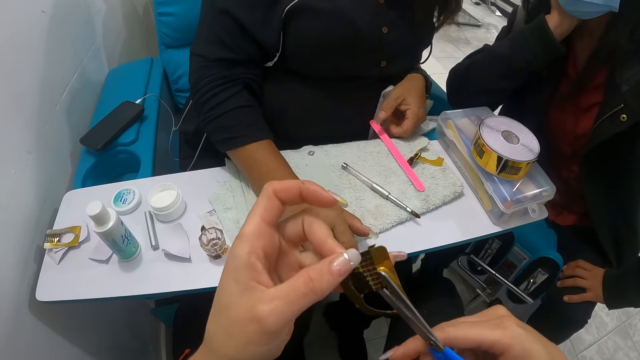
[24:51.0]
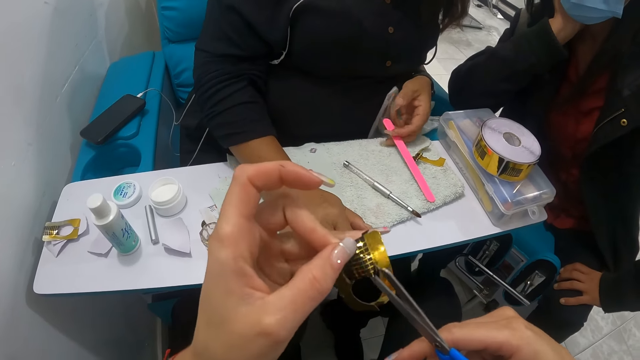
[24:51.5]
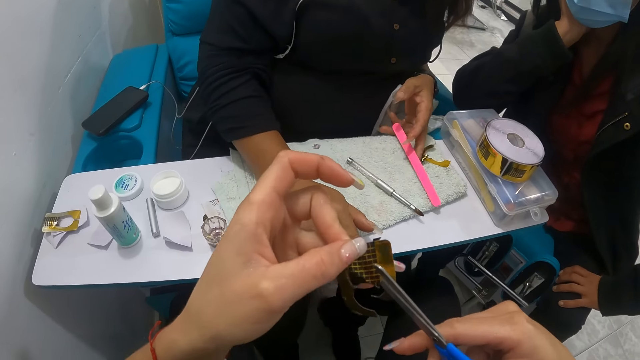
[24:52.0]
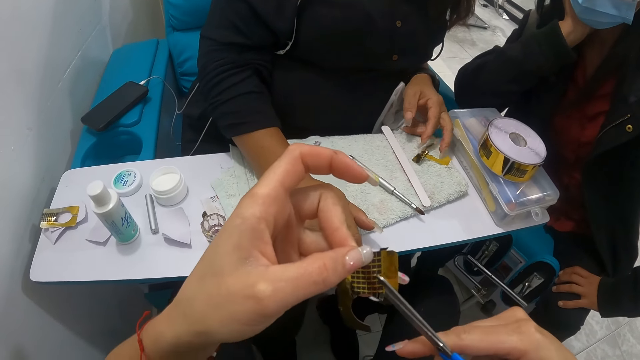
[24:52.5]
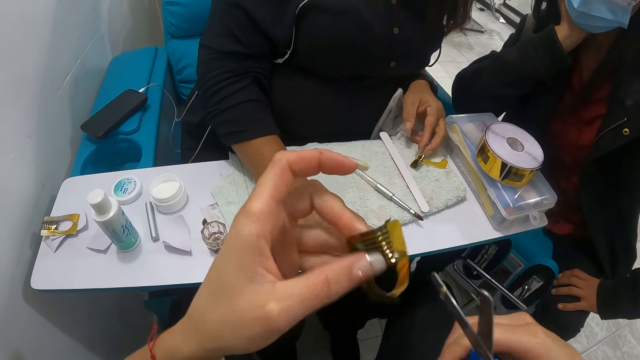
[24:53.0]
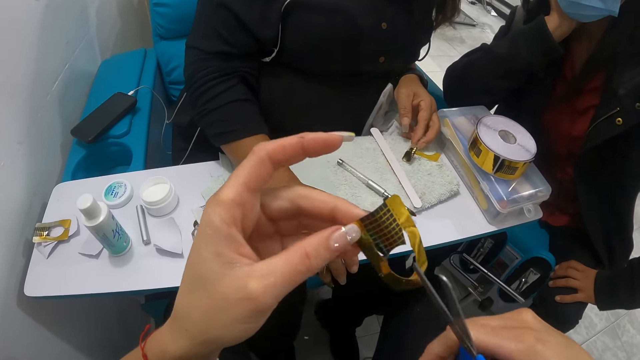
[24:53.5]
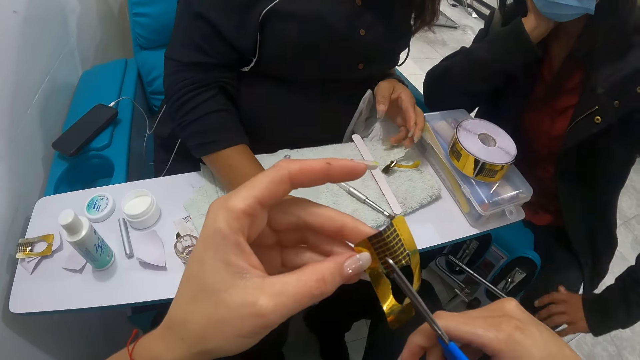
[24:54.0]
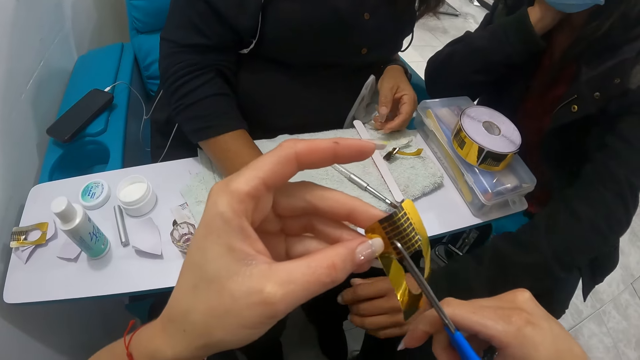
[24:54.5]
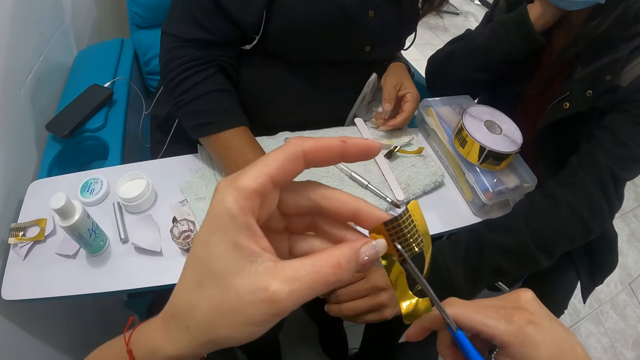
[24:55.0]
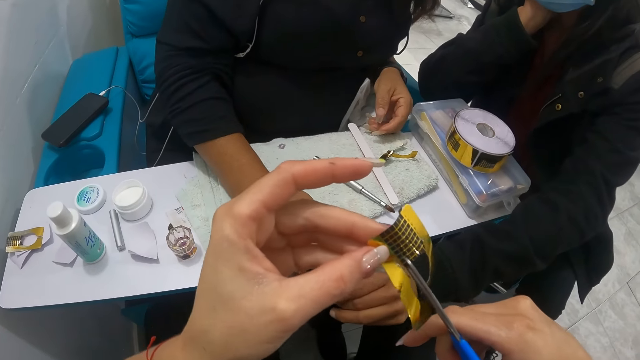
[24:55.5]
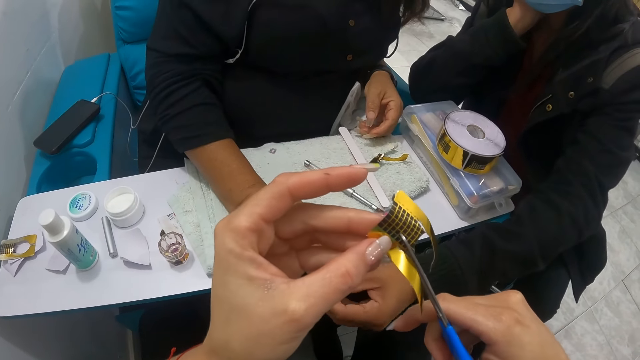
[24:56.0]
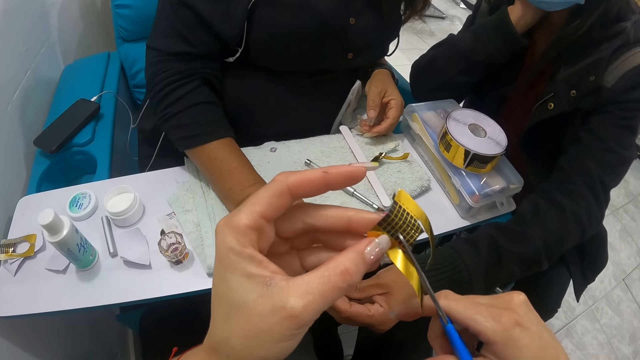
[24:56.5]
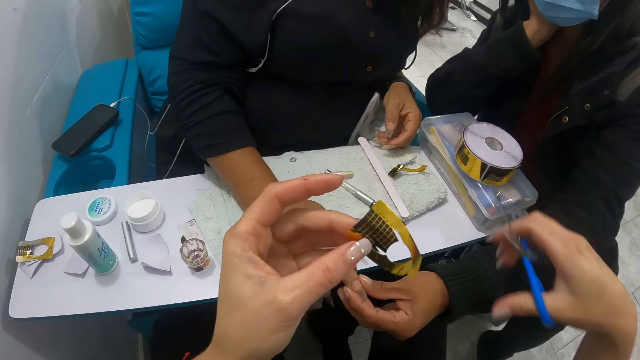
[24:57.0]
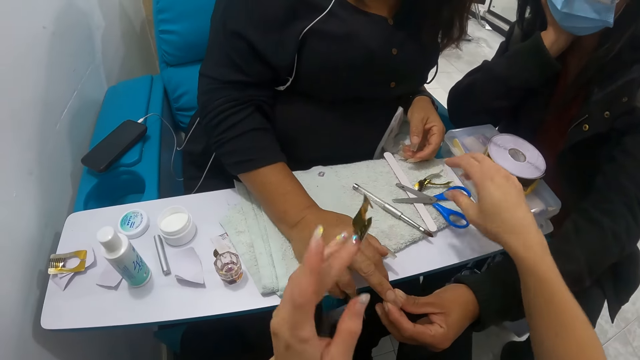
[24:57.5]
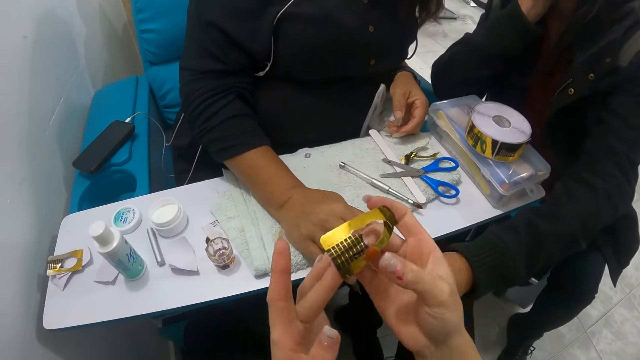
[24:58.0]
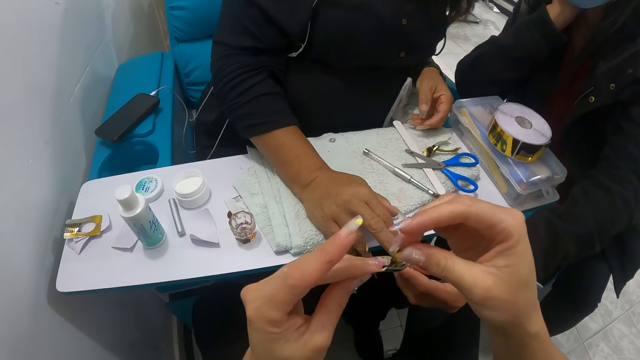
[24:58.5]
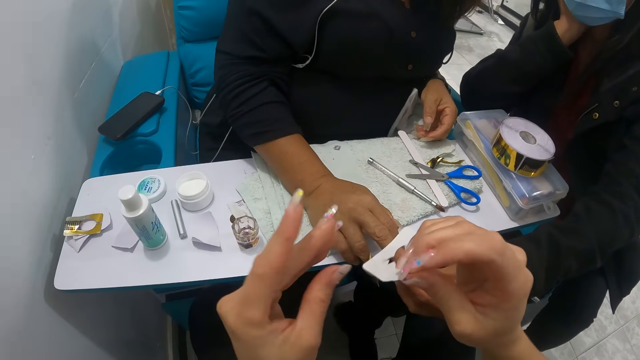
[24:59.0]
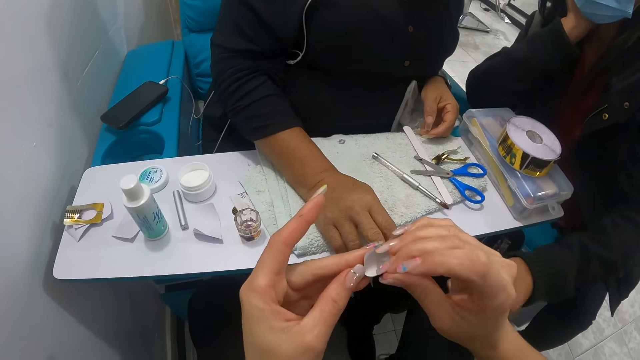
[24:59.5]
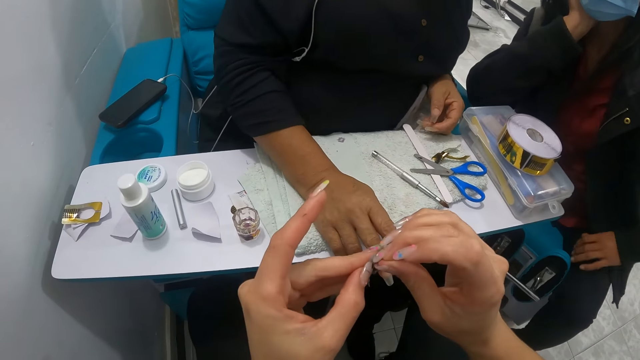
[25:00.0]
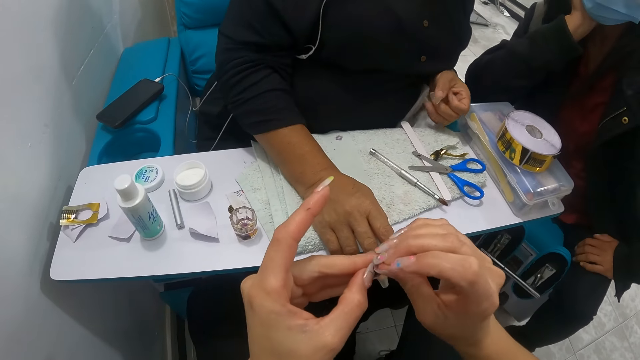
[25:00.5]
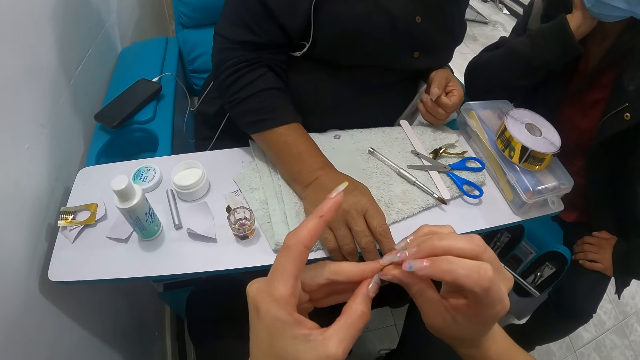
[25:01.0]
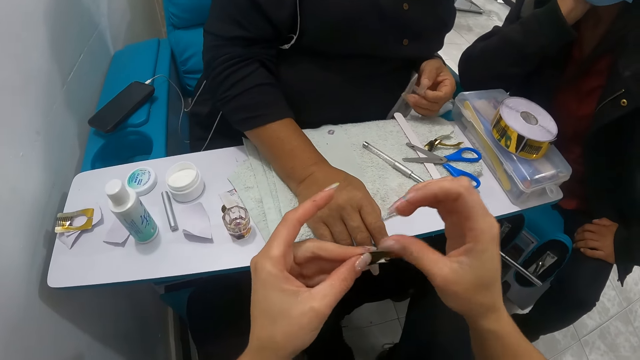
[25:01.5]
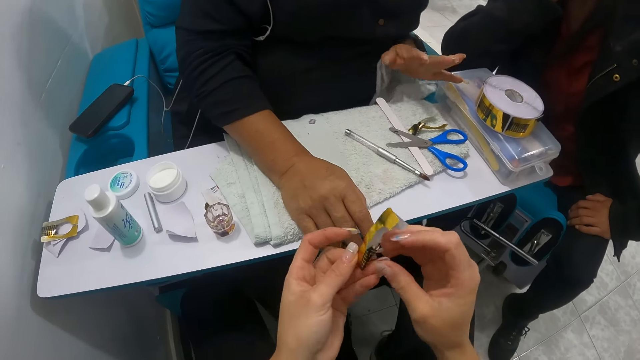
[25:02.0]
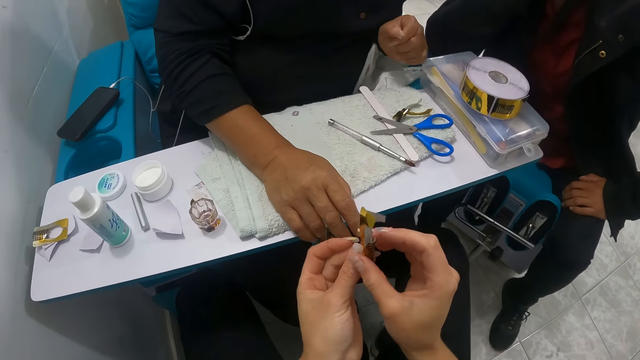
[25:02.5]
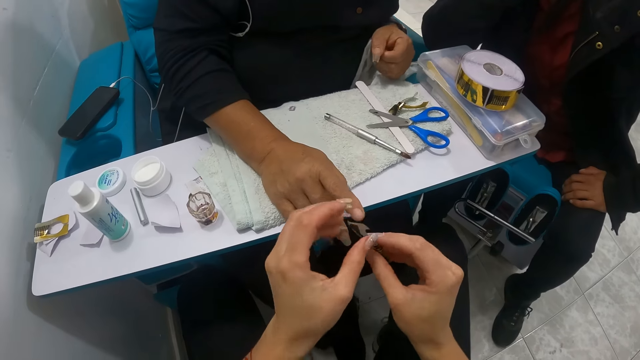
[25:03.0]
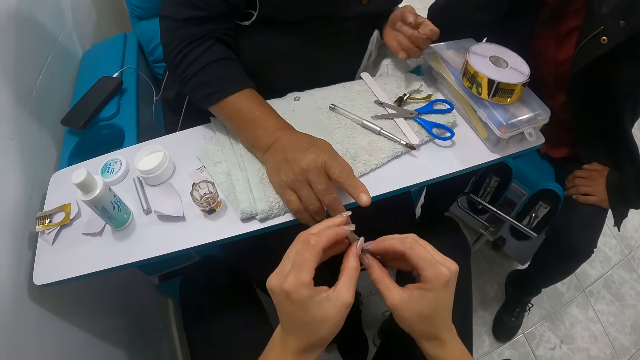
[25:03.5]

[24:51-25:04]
The camera wearer cuts the tape or nail stencil. She cuts the nail stencil in her left hand with the pair of scissors in her right hand. She drops the pair of scissors on the napkin on the pedicure table with her right hand. She adjusts the nail stencil with both hands. She folds the tape.

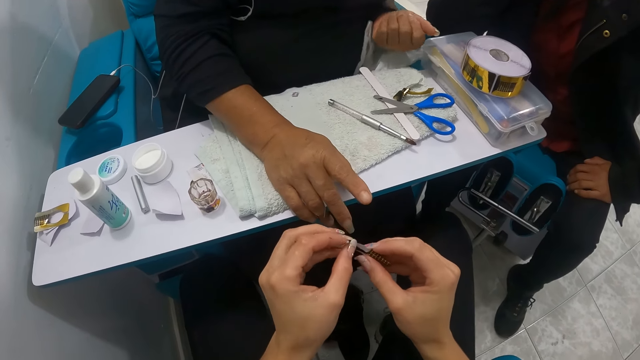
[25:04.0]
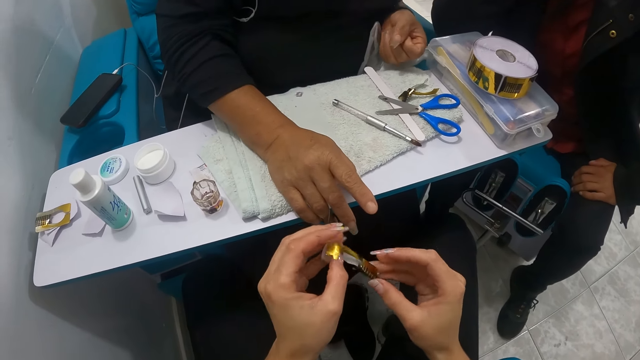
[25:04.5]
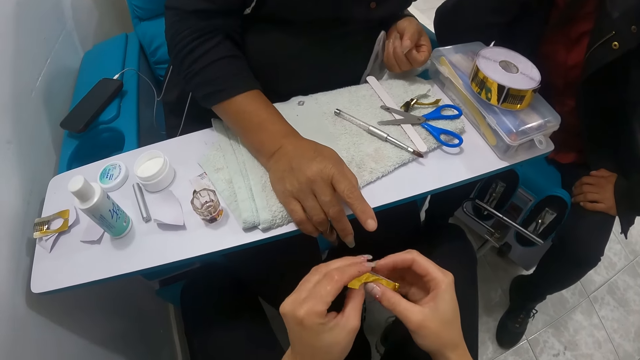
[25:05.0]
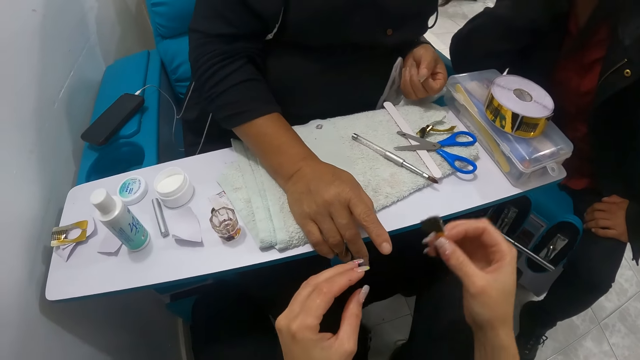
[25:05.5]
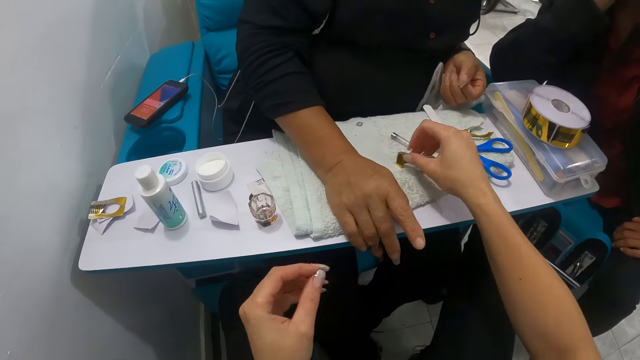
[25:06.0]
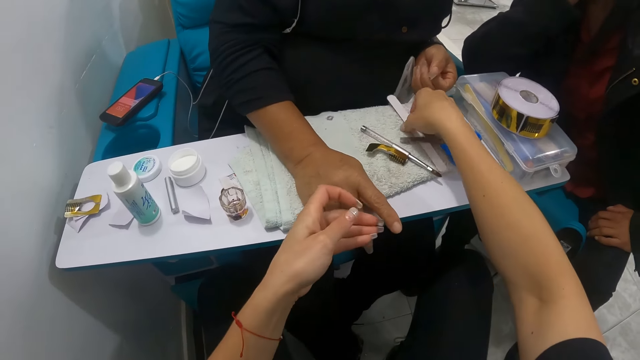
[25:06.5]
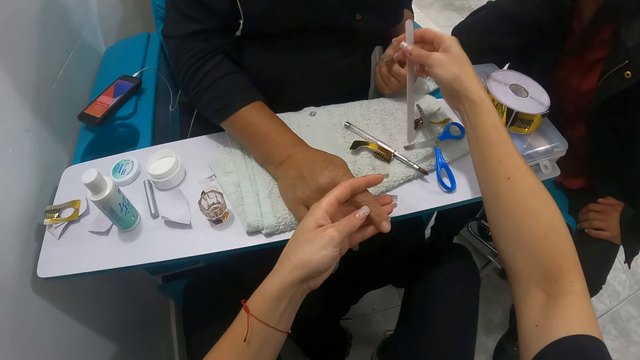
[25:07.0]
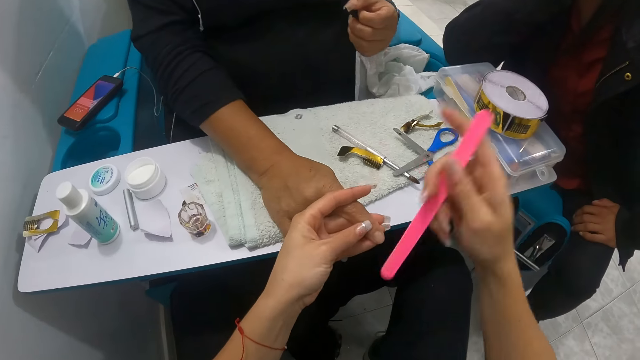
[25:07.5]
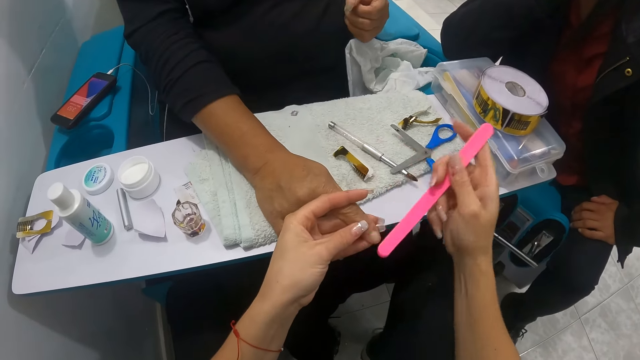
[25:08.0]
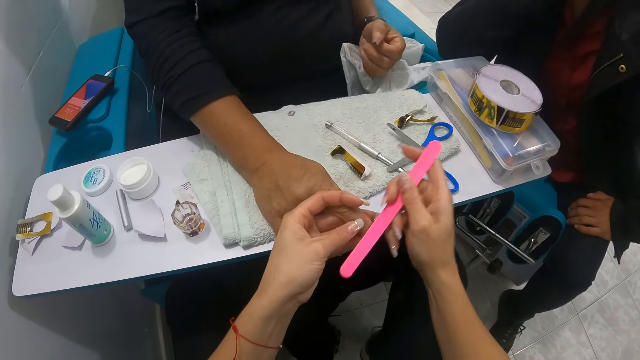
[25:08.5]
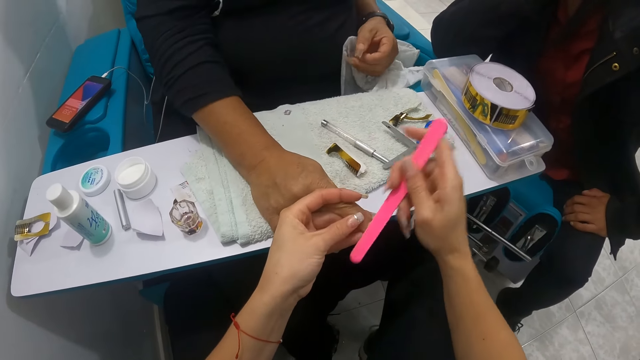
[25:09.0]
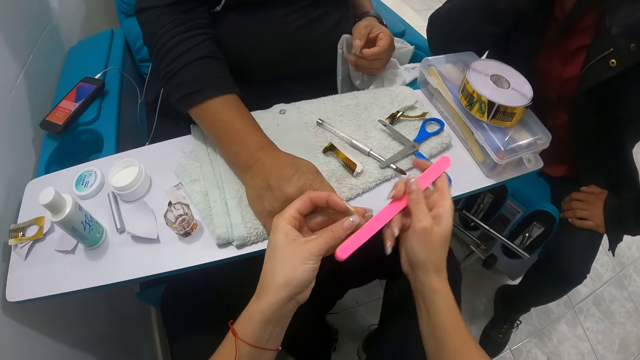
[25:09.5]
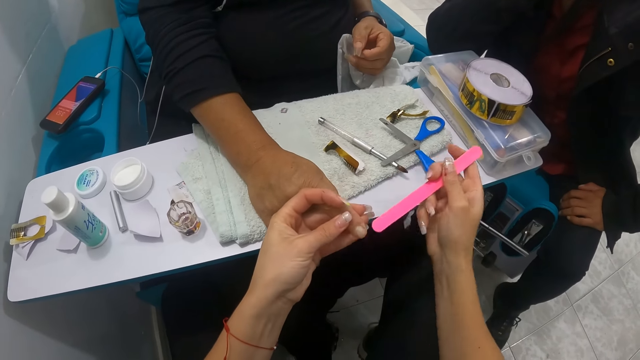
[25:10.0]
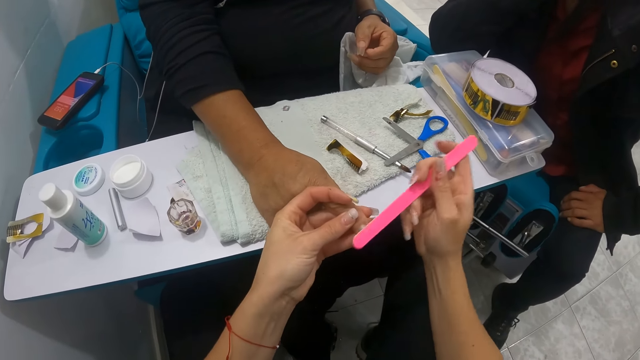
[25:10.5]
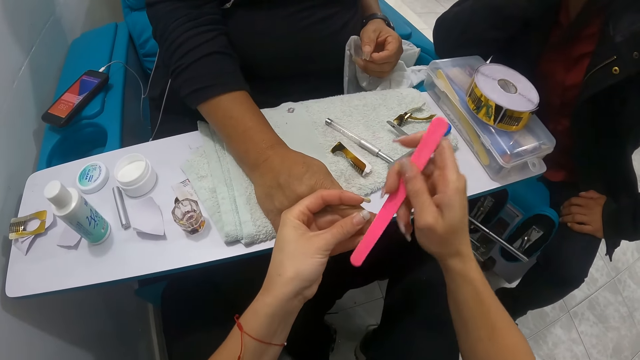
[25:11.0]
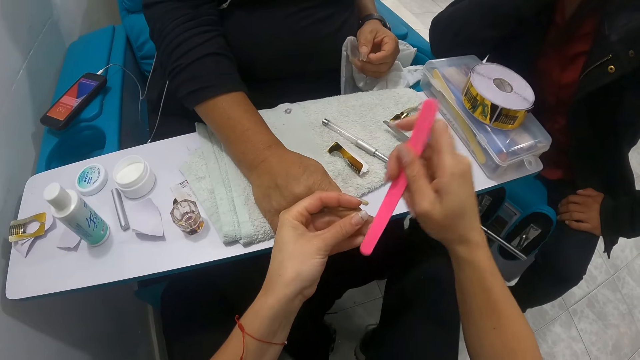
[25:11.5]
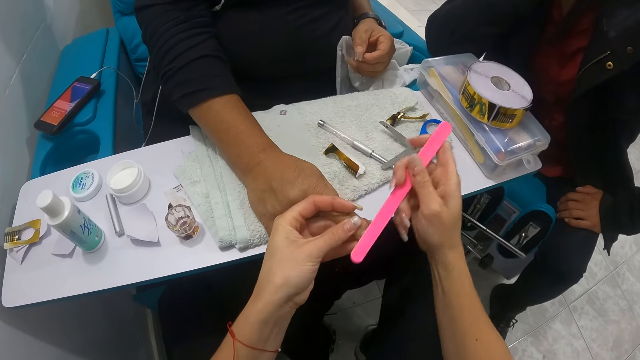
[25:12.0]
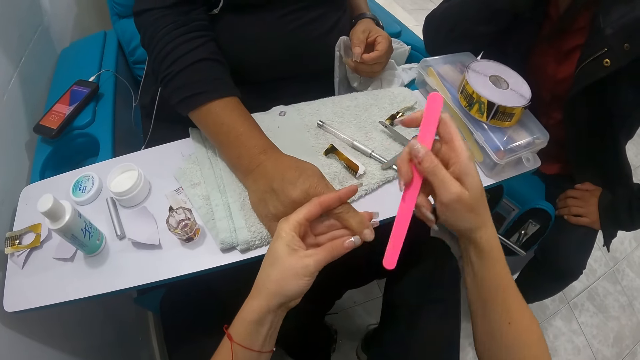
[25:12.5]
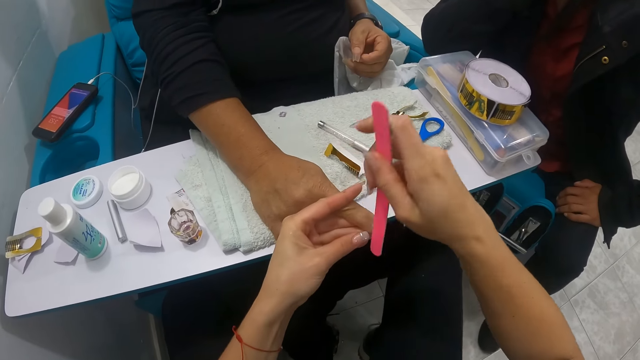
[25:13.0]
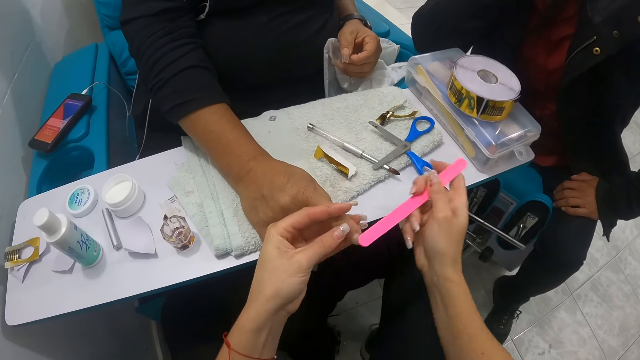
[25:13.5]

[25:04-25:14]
The camera wearer drops the nail stencil on the napkin on the pedicure table with her right hand. She picks a nail file from the napkin on the pedicure table with her right hand. She holds the woman's right hand on the napkin with her left hand. She files the woman's right fingernail with the nail file in her right hand.
